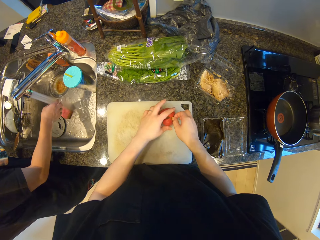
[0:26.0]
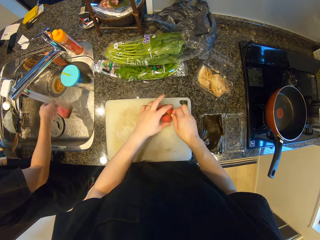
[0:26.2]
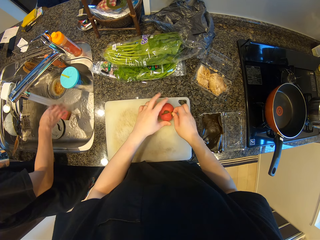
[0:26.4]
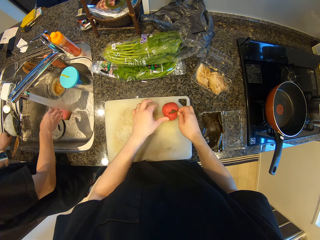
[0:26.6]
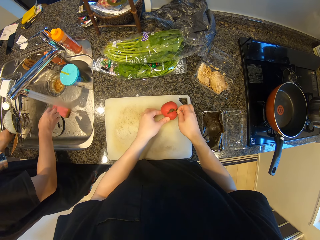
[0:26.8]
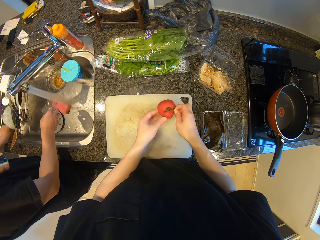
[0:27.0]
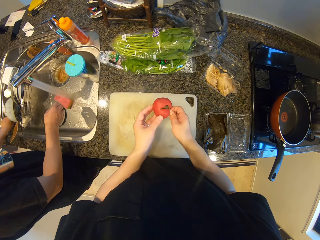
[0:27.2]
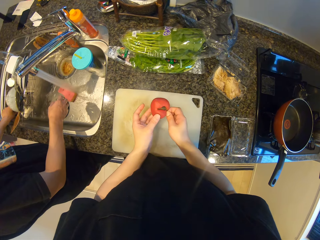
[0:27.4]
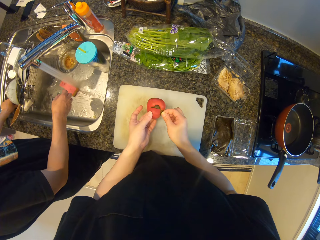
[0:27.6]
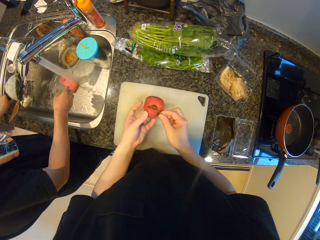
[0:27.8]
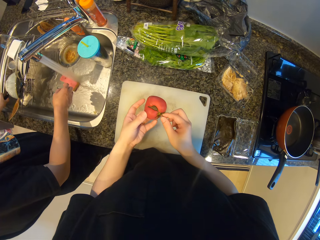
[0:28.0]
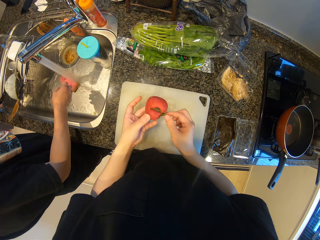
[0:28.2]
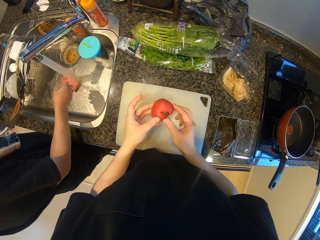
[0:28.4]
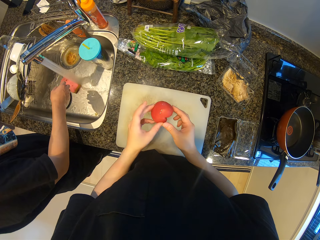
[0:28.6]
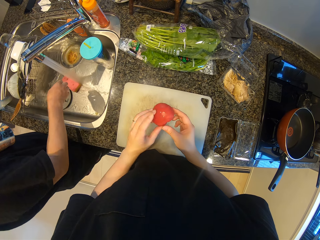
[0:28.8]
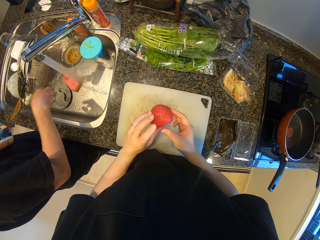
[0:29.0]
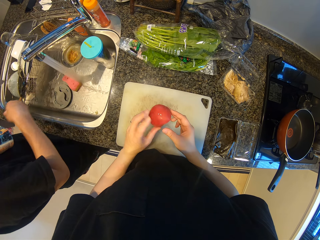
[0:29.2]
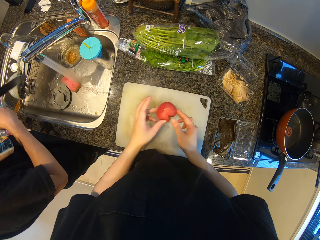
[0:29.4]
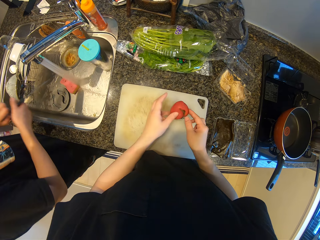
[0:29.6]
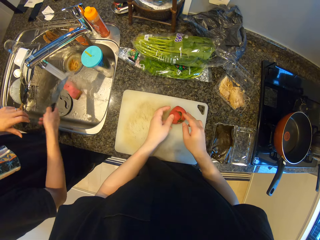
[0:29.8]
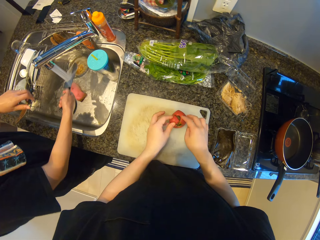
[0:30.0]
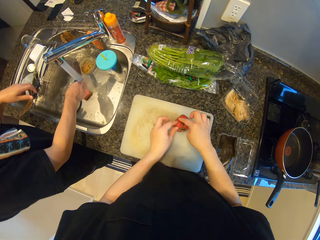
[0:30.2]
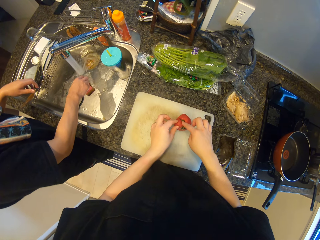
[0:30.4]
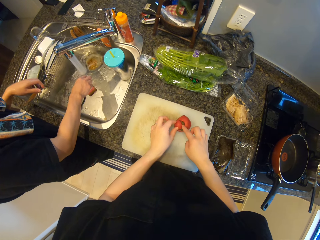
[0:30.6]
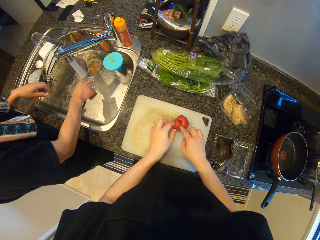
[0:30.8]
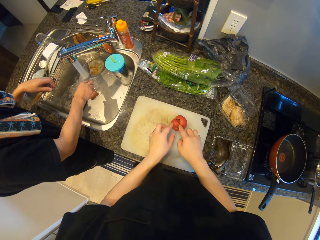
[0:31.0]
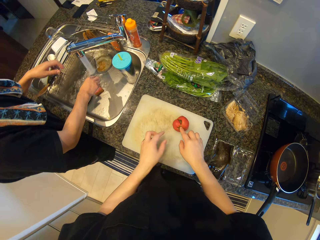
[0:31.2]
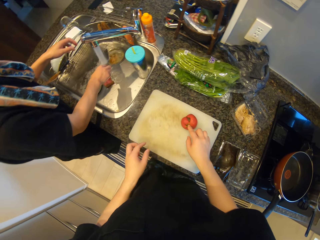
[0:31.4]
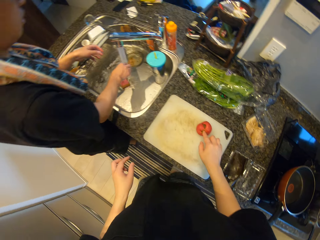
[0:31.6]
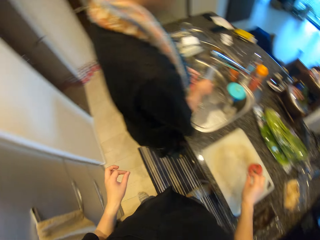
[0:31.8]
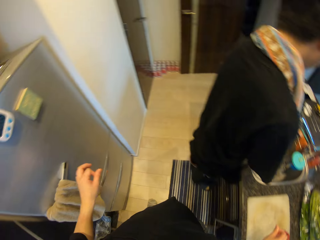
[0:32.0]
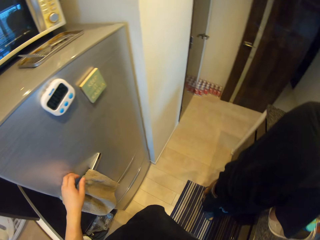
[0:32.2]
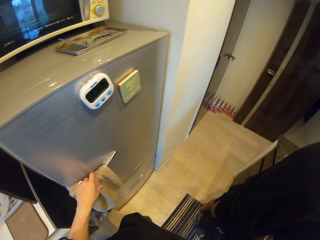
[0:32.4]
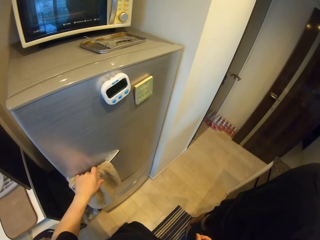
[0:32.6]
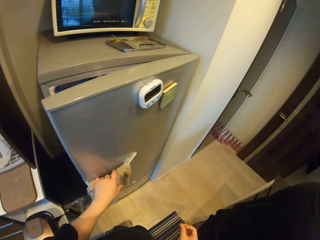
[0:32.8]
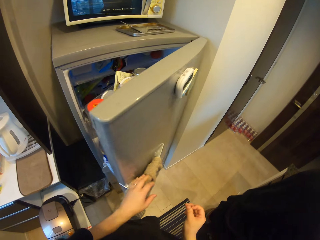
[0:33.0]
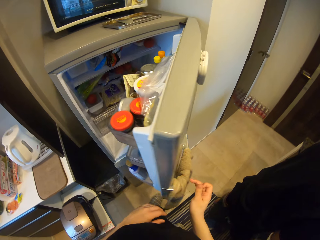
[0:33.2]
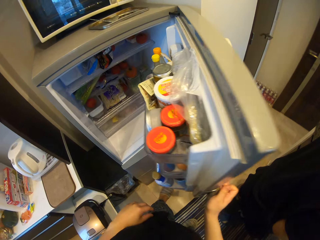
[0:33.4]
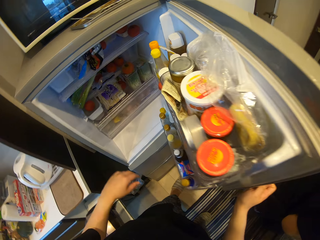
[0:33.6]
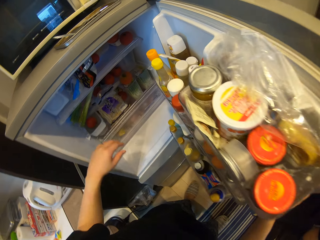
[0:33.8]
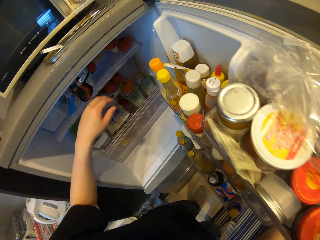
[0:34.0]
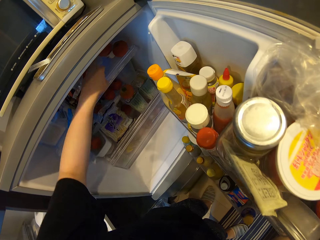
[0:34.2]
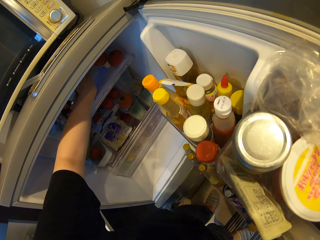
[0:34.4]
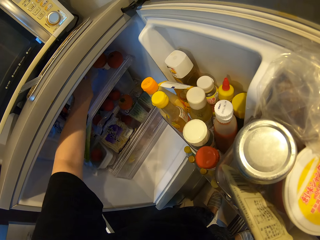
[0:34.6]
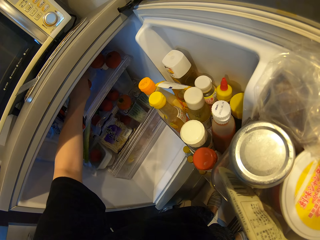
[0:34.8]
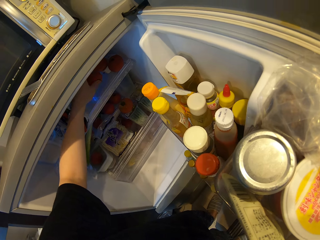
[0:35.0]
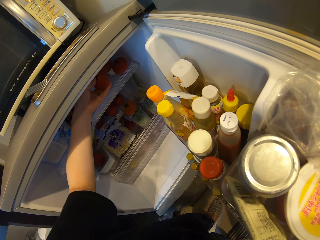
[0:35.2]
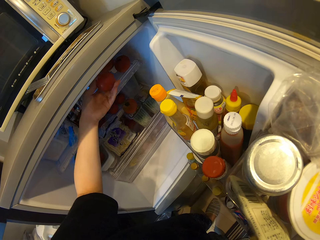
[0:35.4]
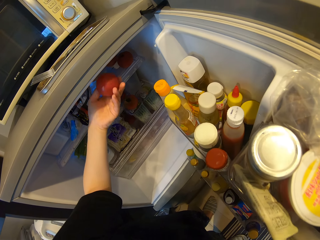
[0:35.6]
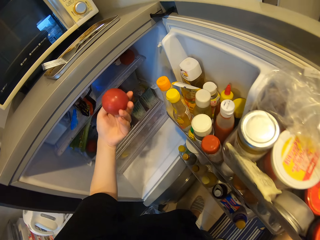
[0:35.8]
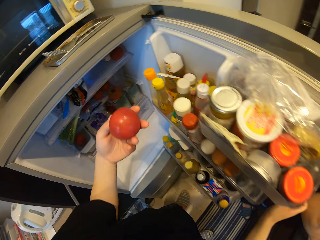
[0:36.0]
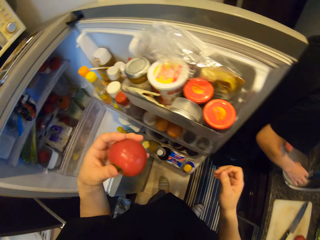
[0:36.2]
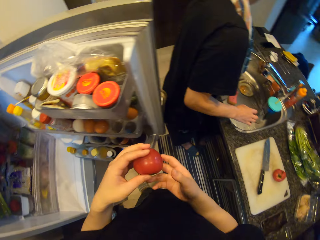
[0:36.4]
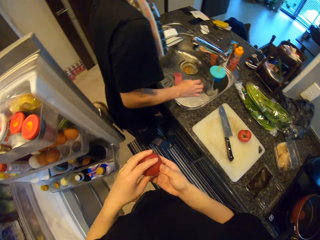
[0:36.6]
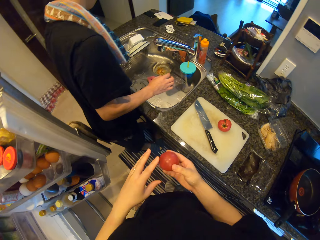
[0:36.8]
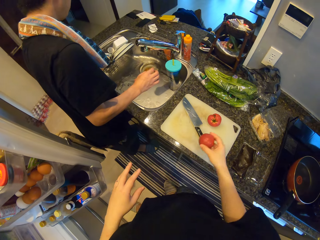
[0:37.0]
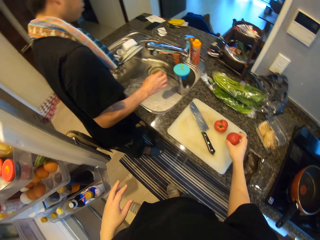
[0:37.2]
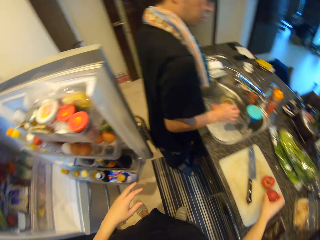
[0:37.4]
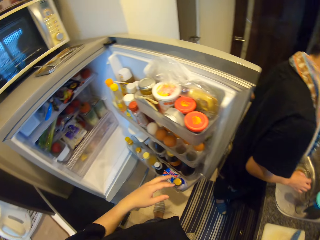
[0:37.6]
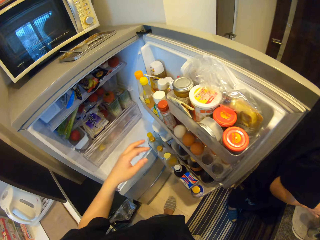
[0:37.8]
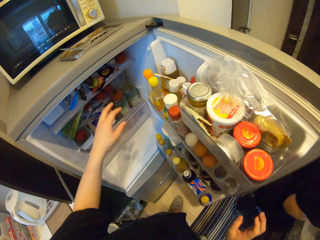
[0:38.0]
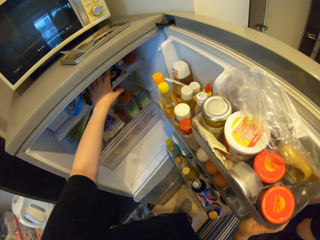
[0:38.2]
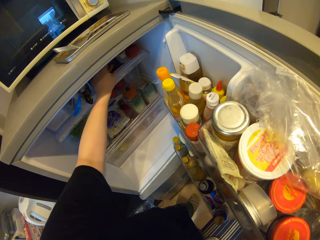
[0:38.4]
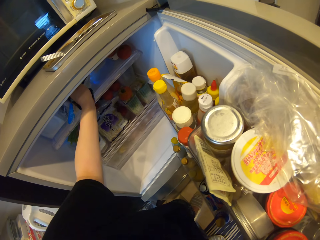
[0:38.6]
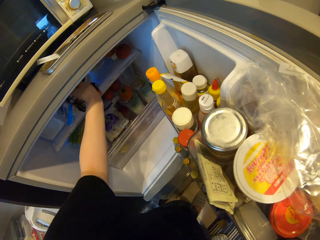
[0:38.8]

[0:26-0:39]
A man picks a knife from a rack in the sink. The camera wearer holds a tomato. The man passes the knife from his left hand to his right hand. The camera wearer turns the tomato. The man holds the knife and rinses the knife. The camera wearer places the tomato on the chopping board. They walk towards the fridge. They open the refrigerator. They pick the tomato in the refrigerator. They put the tomato on the chopping board. They turn. They tilt a pack in the refrigerator.

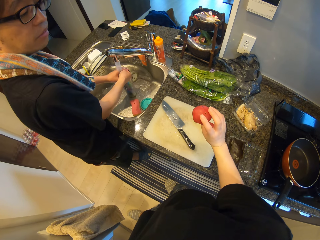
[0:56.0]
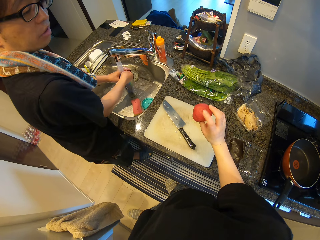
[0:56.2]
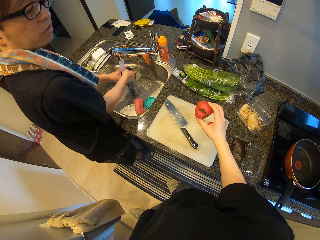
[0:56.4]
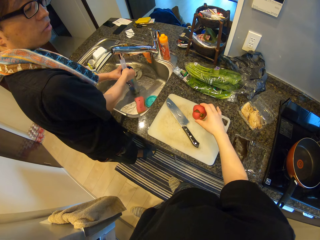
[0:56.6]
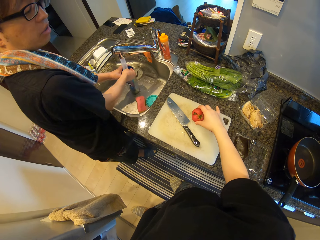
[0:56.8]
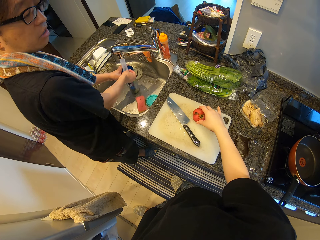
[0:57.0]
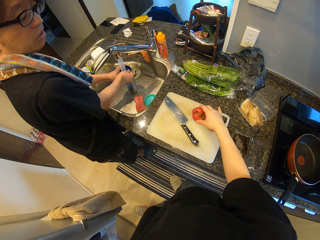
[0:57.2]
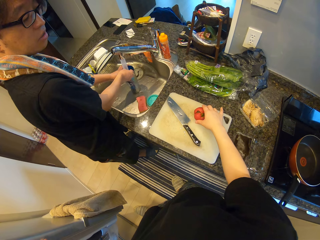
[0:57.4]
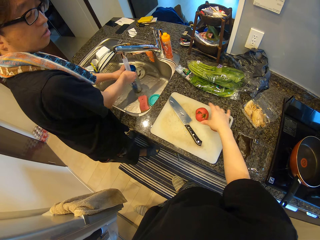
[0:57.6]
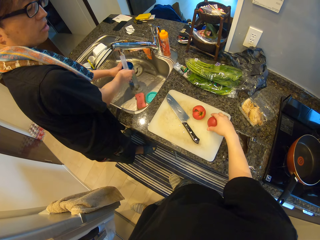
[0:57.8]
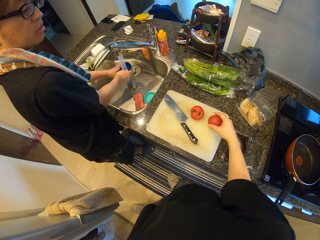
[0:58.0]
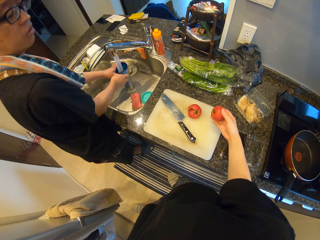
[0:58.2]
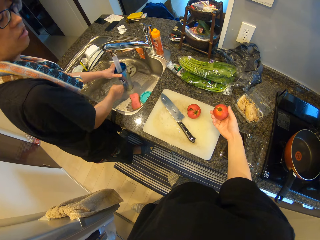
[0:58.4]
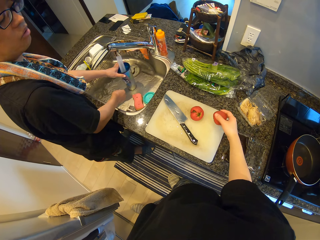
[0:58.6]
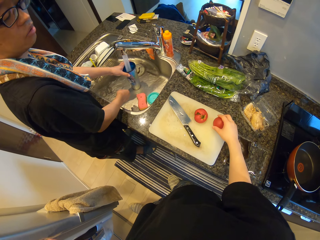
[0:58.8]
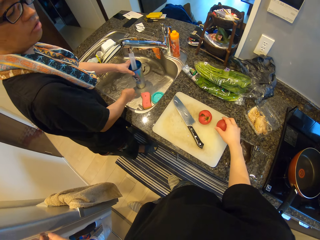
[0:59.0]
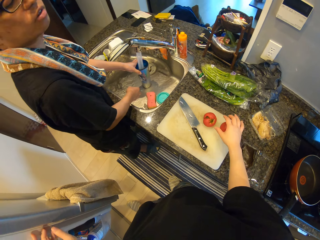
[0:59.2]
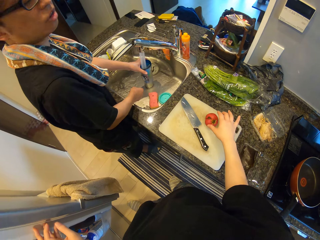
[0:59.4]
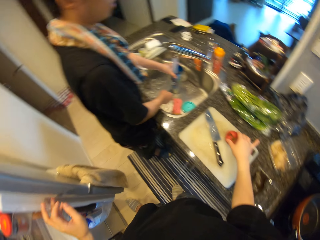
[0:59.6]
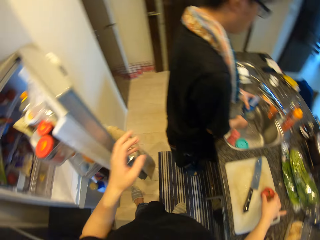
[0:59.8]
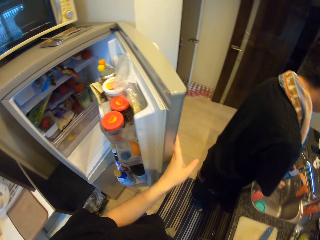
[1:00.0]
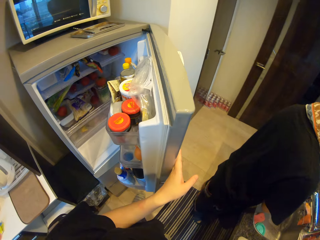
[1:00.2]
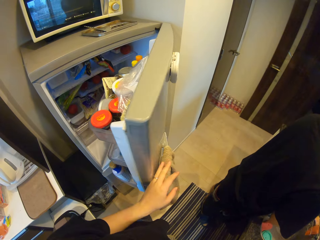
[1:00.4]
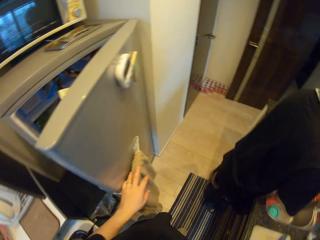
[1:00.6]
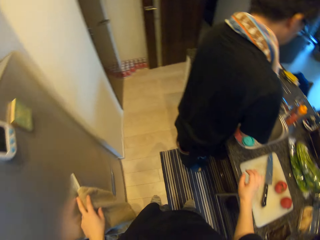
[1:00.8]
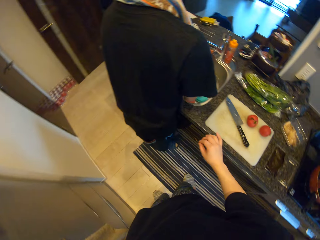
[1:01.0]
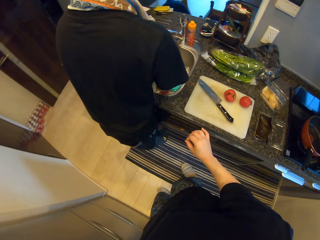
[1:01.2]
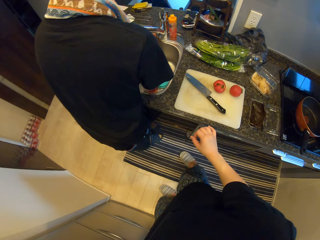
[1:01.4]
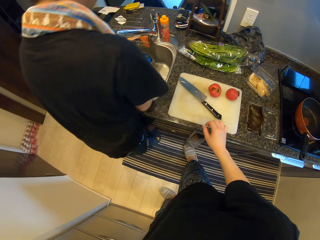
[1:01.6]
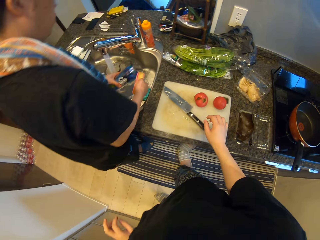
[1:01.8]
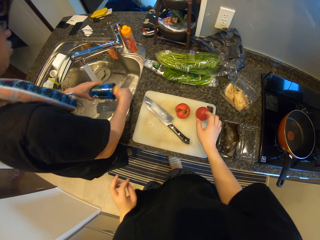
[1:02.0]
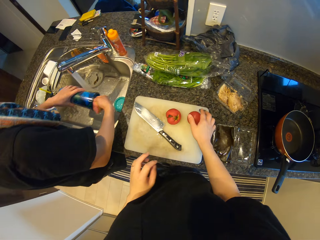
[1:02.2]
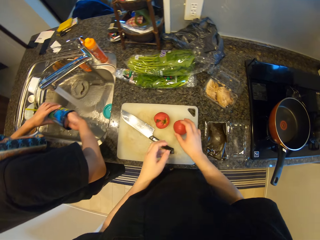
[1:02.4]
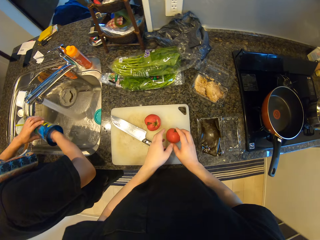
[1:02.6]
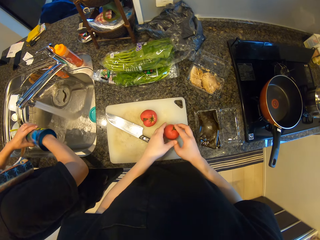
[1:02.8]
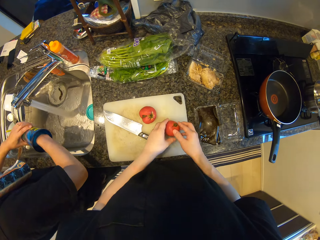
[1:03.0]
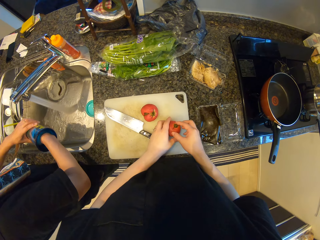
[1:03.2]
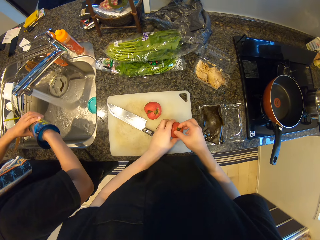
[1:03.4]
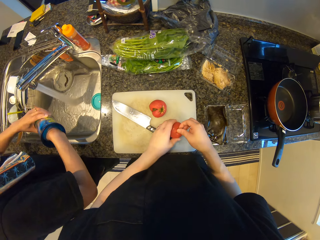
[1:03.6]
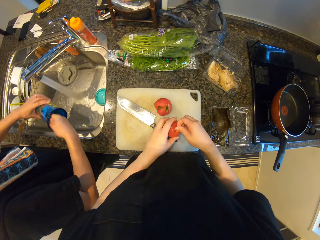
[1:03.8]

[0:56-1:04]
A man fetches water into the cup from the tap. The man washes a mug. The camera wearer drops the tomato on the cutting board. She touches the other tomato on the cutting board. She picks the tomato, turns the tomato, and places the tomato on the chopping board. She closes the refrigerator. She walks. She picks the tomato on the cutting board. The man washes the cup with the sponge. The camera wearer pulls the tomato sepal with her right hand.
